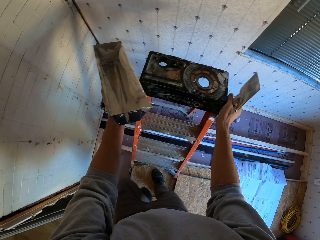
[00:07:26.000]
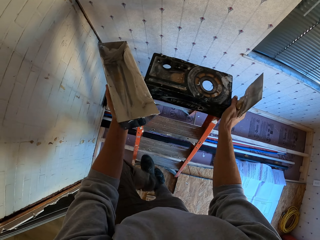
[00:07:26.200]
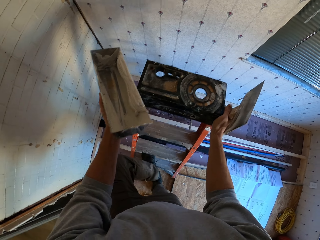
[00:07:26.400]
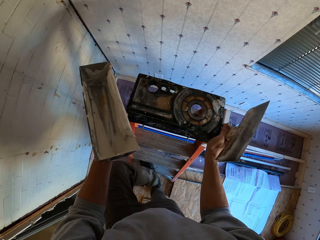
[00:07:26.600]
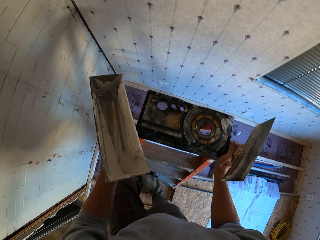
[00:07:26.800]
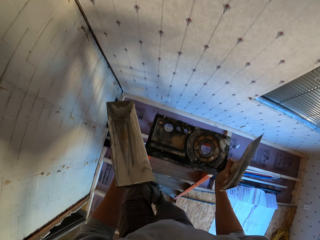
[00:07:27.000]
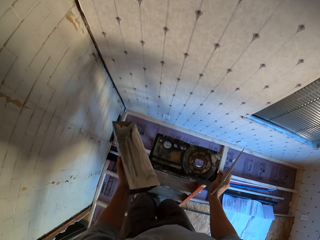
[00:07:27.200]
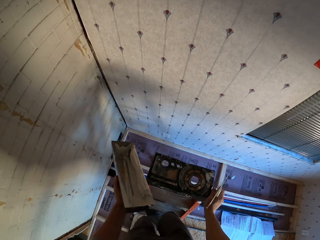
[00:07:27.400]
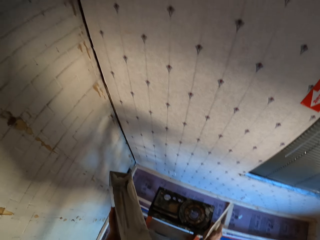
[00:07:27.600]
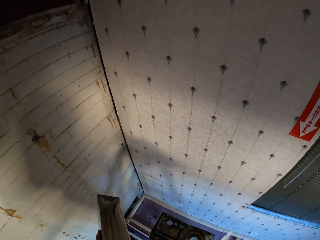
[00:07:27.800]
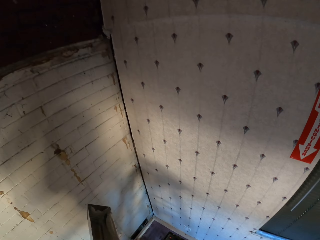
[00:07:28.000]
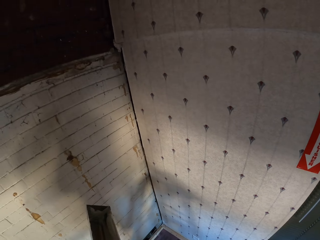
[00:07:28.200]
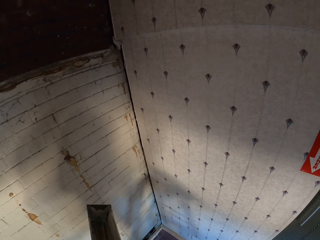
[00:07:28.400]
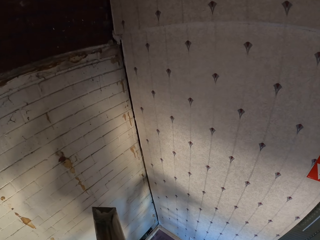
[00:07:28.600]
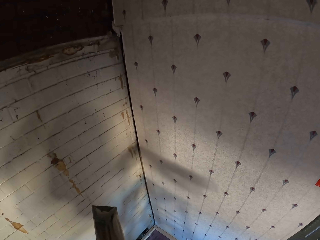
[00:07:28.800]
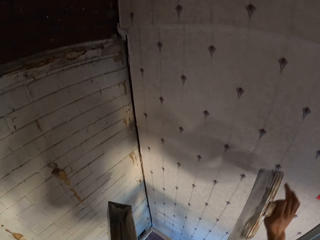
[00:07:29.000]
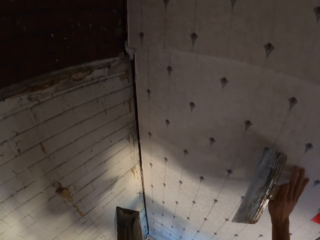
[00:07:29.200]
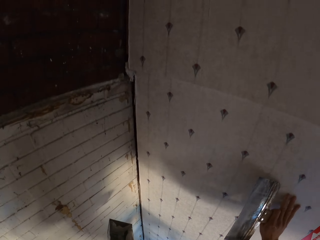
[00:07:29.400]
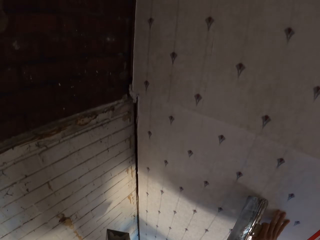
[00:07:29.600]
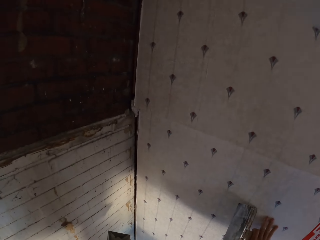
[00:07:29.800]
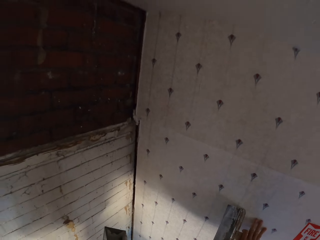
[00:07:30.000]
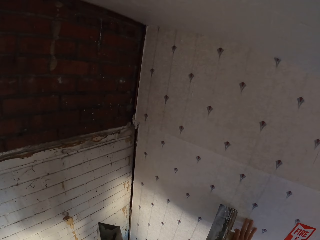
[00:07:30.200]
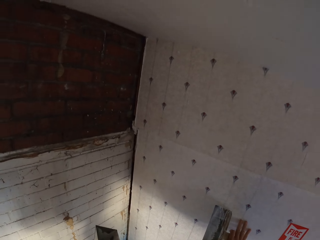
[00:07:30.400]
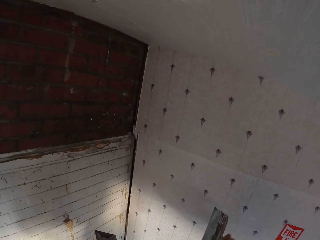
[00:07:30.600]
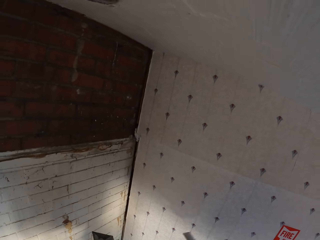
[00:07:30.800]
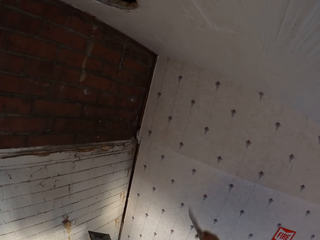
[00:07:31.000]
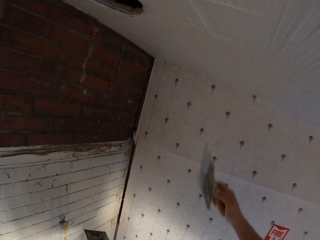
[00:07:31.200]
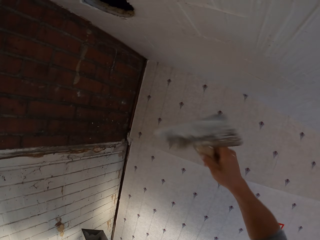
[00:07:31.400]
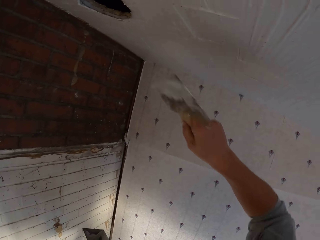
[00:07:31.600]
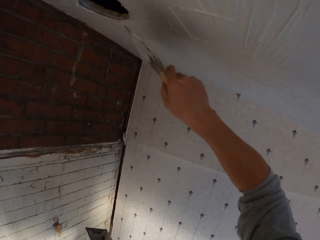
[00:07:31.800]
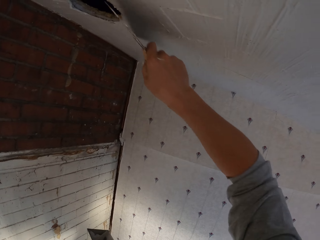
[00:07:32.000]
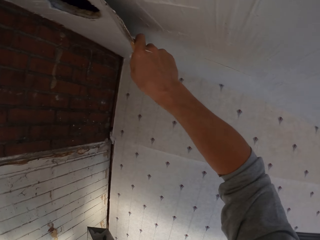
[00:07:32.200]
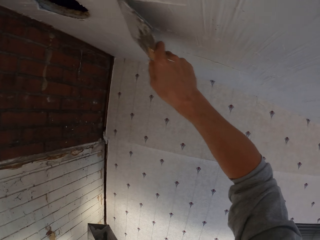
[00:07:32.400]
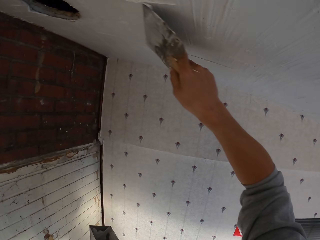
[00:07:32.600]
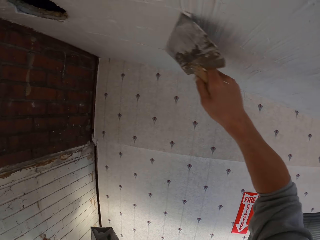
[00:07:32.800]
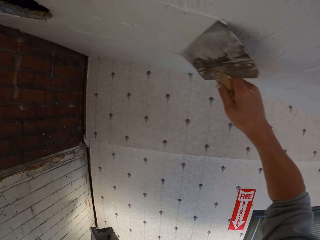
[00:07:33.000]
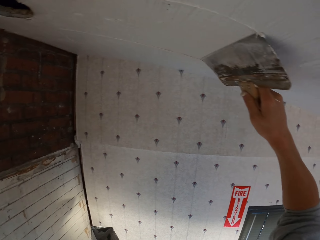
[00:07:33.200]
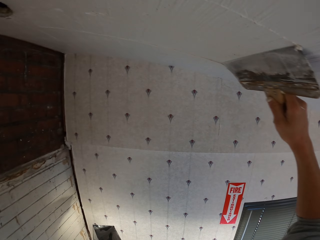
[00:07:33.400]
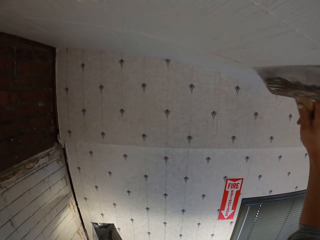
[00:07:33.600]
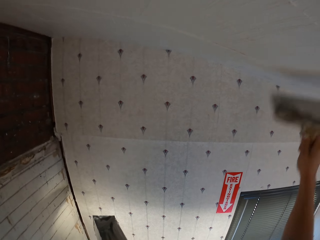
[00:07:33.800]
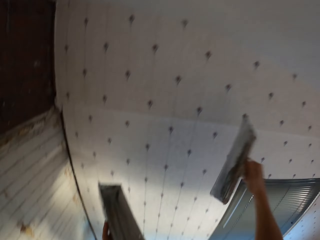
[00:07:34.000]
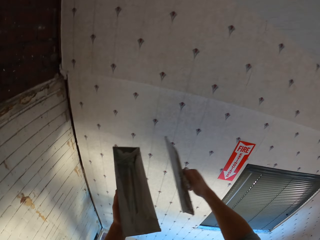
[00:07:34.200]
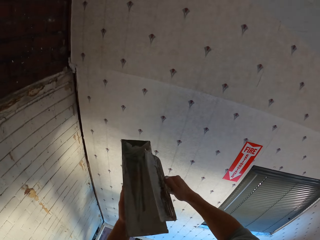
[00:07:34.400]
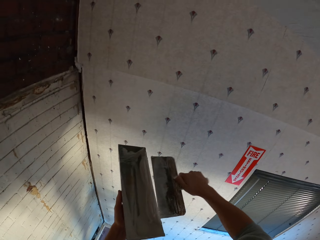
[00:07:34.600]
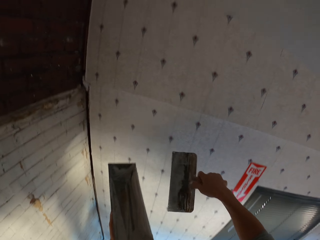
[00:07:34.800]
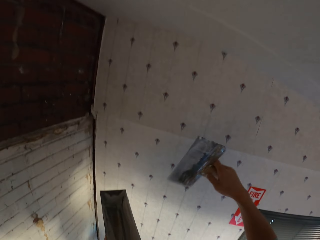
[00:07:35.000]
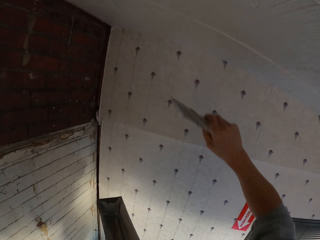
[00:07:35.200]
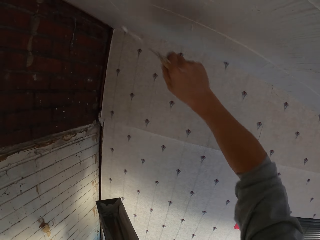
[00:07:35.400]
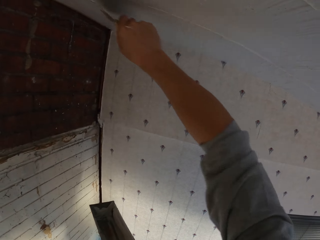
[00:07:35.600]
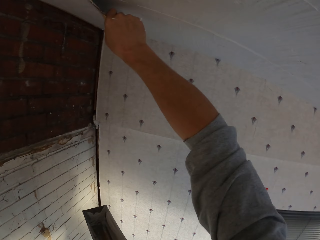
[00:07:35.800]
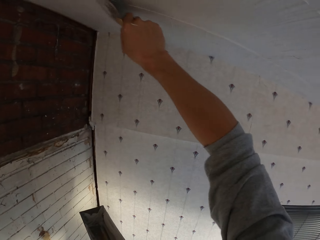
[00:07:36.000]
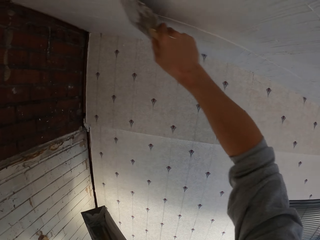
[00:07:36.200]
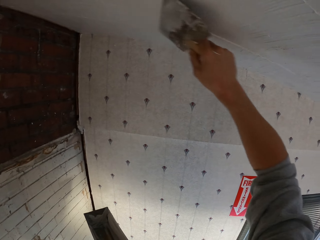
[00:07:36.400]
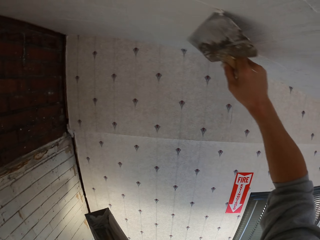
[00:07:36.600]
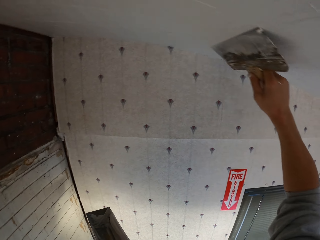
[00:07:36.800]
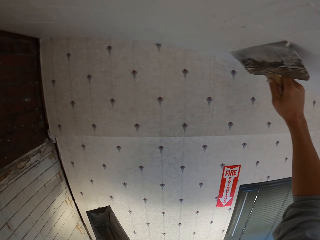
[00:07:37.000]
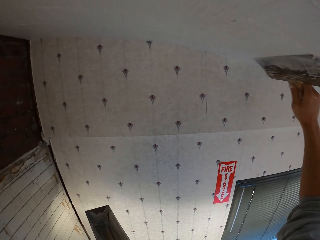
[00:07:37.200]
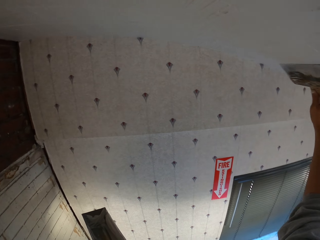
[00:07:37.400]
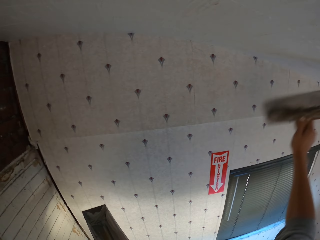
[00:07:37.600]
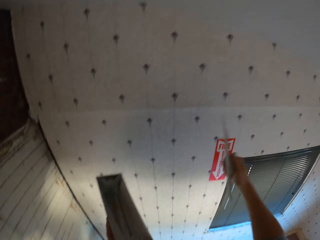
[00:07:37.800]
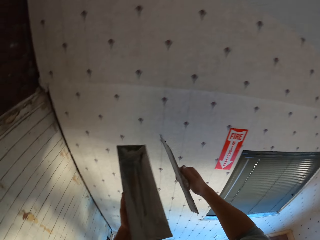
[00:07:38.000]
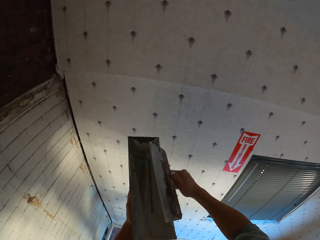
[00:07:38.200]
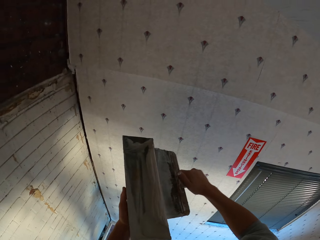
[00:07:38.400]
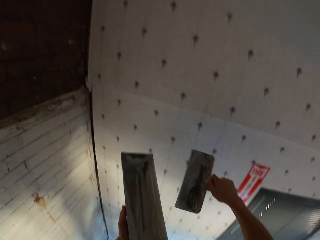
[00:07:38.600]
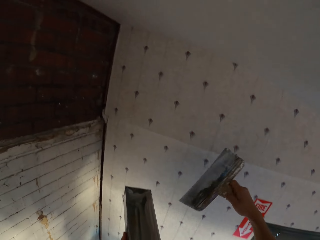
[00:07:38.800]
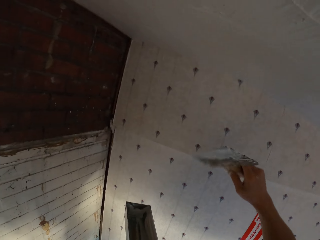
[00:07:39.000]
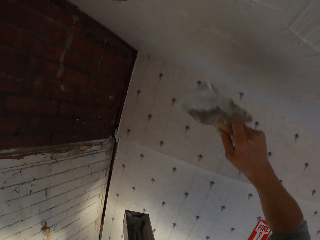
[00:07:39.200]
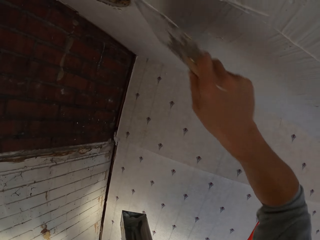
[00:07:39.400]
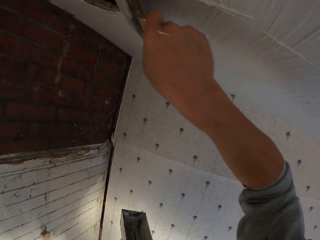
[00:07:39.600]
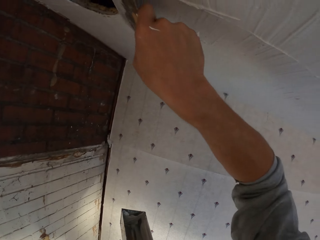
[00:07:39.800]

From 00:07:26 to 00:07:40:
The camera wearer climbs the ladder. They smoothen the ceiling. They remove the excess paste from the ceiling. They smoothen the ceiling.

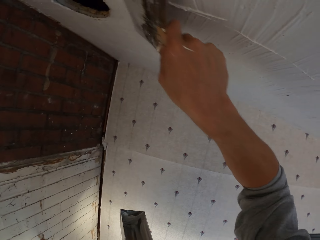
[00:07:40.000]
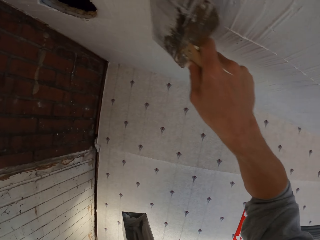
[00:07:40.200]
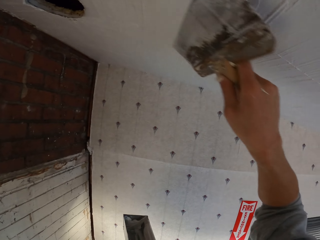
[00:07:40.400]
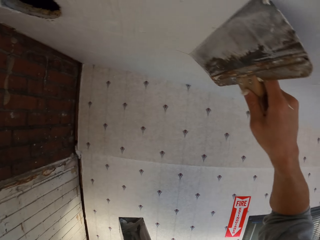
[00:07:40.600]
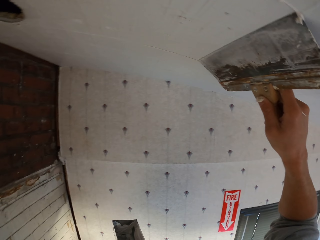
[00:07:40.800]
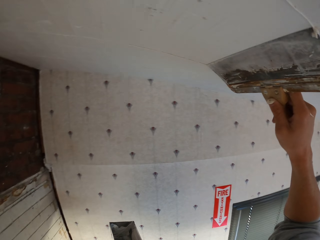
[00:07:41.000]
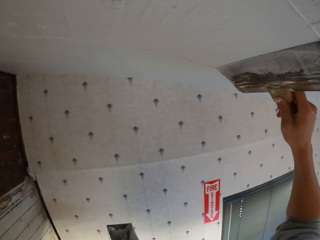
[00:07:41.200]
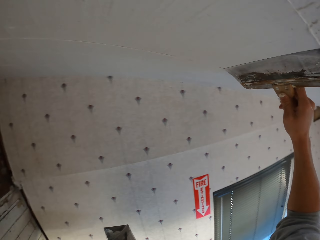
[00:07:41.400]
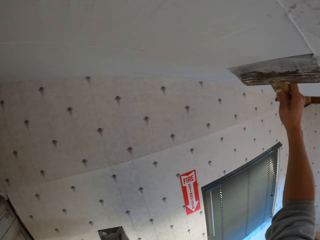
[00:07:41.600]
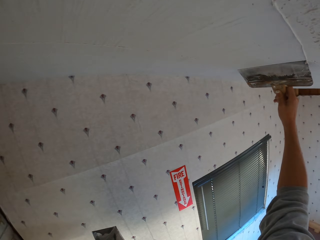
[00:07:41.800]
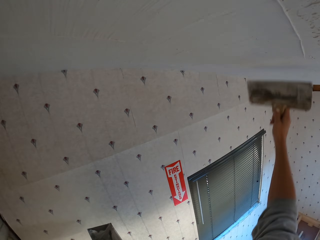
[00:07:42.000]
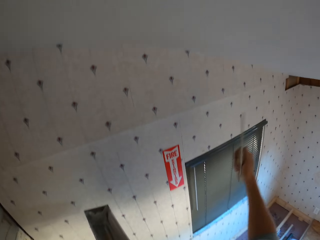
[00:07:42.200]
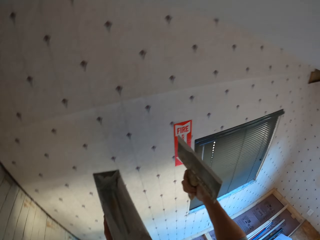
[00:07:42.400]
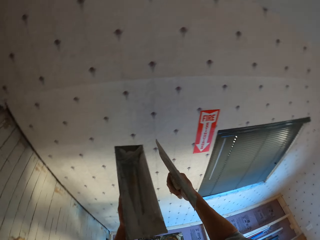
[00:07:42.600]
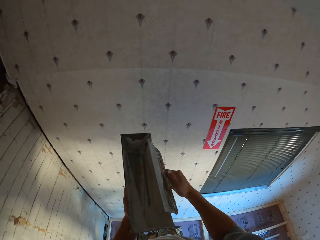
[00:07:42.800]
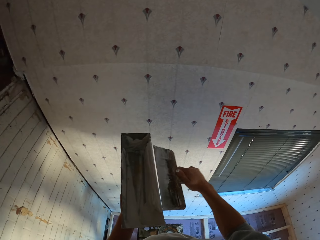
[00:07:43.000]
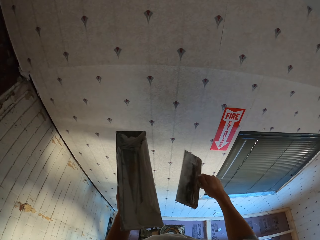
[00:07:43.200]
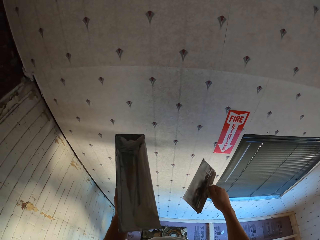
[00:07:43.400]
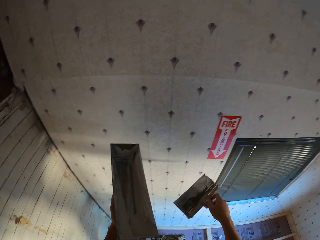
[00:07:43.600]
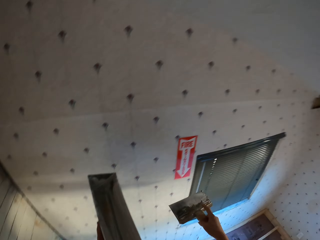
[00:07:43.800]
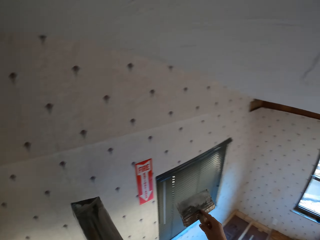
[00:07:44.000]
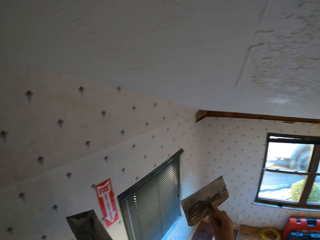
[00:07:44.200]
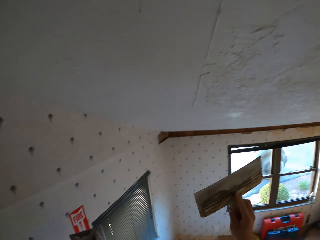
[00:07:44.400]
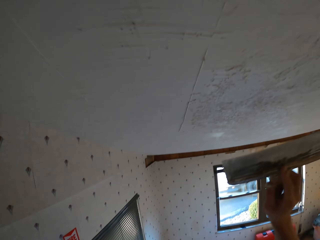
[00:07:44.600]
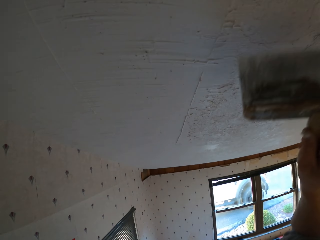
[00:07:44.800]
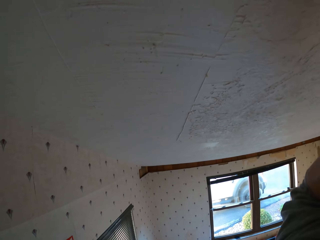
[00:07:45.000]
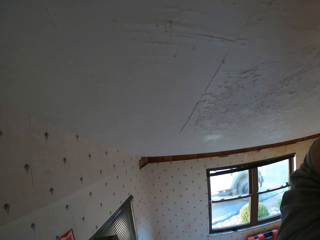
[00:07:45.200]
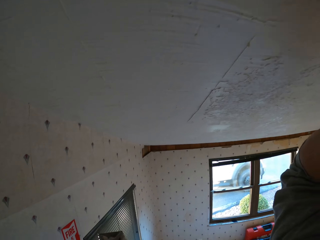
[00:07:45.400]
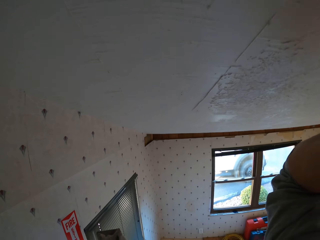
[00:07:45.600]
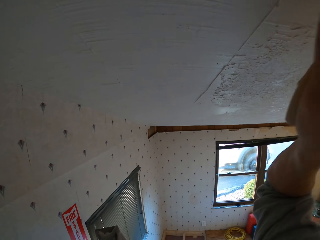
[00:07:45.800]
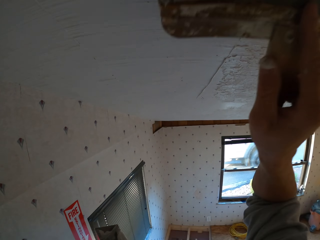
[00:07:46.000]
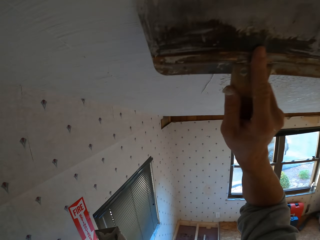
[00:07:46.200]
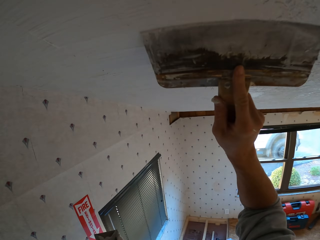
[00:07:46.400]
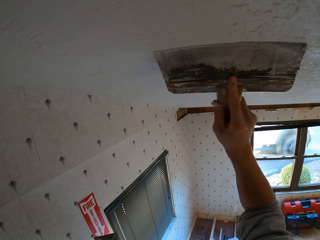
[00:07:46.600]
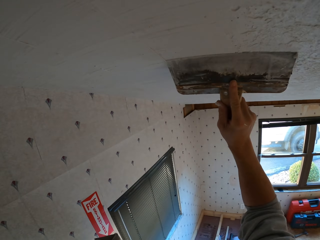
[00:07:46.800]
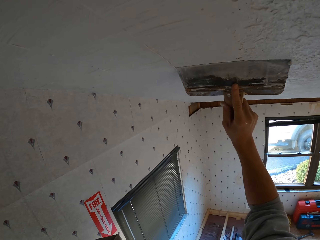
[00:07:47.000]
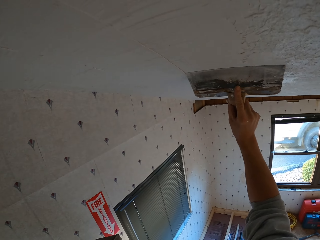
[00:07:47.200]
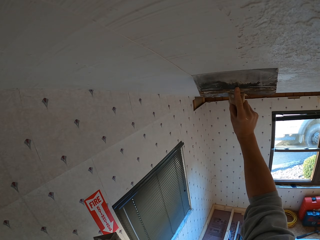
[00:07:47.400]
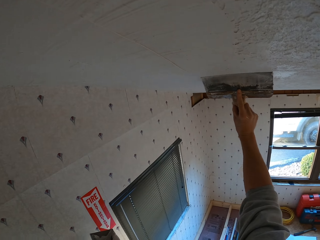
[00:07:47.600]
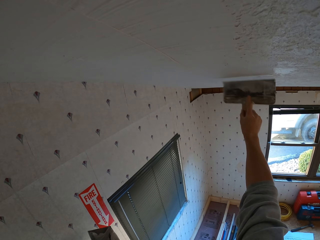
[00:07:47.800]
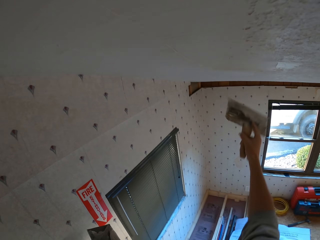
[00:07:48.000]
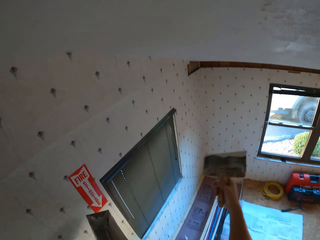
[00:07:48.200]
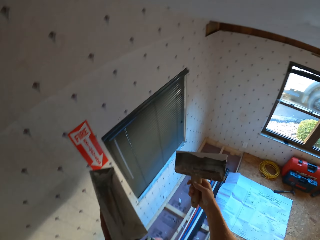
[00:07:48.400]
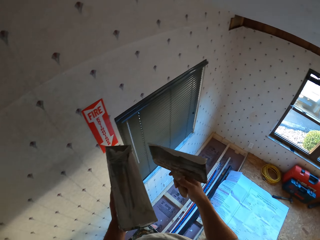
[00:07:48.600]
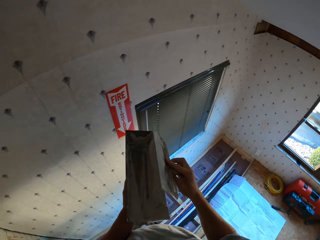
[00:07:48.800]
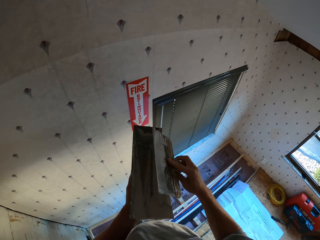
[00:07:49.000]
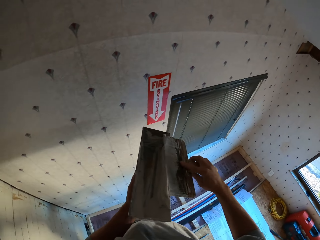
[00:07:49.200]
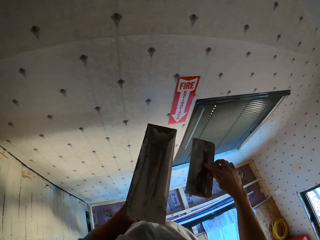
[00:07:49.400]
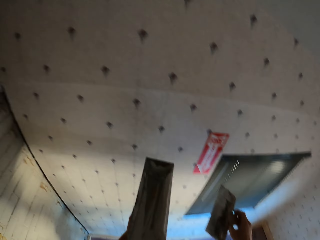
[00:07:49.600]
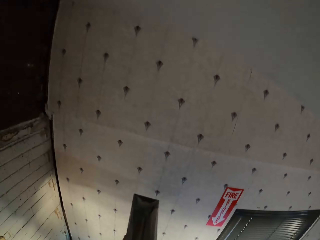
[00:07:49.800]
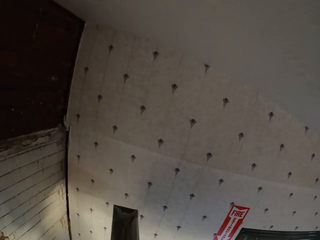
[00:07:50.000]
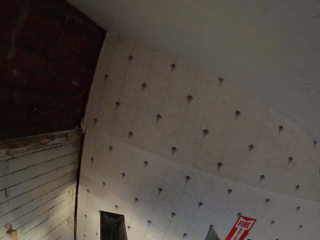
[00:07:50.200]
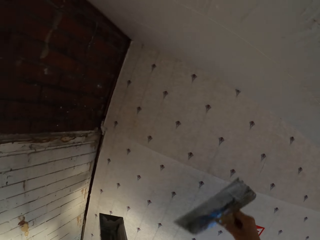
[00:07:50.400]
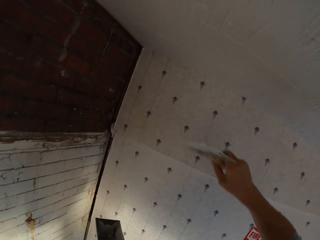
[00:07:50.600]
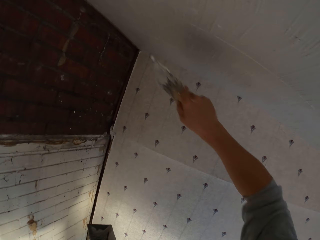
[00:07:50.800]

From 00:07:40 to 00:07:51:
The camera wearer removes the excess paste from the trowel. They smoothen the ceiling. They remove the excess paste from the trowel.
